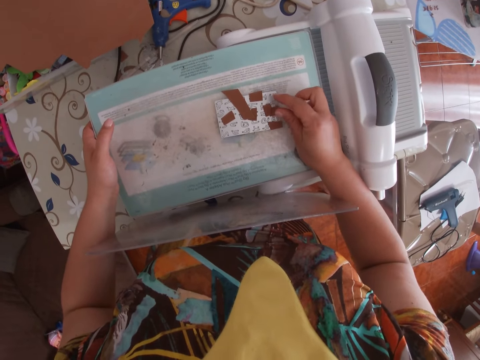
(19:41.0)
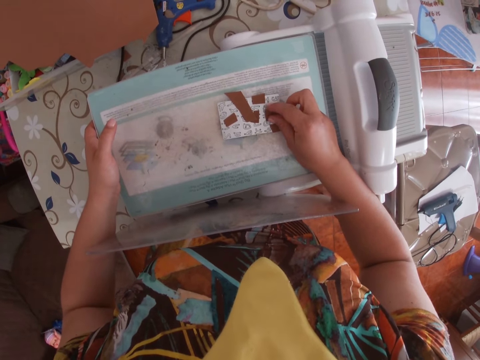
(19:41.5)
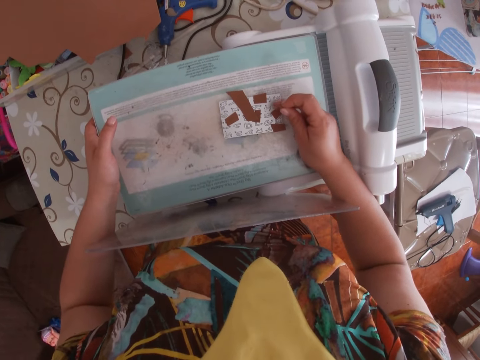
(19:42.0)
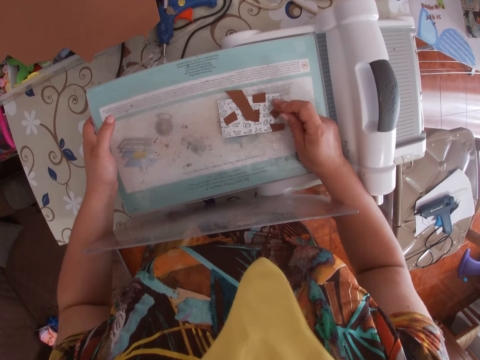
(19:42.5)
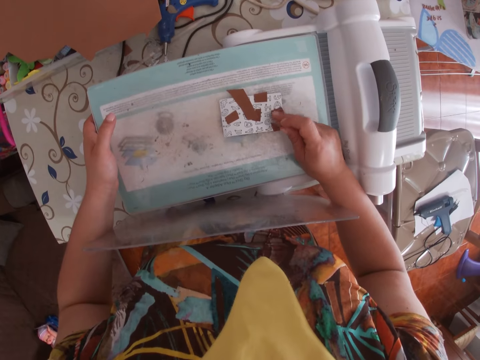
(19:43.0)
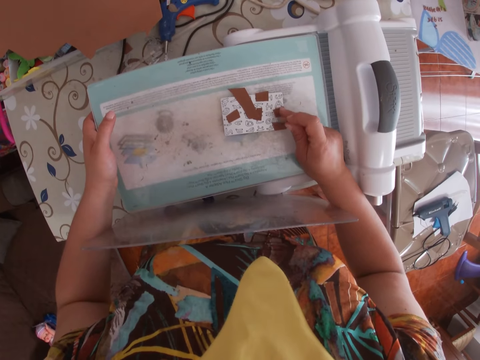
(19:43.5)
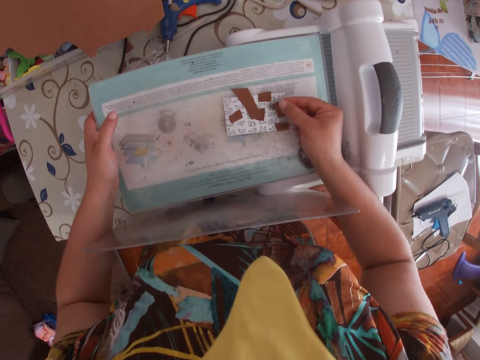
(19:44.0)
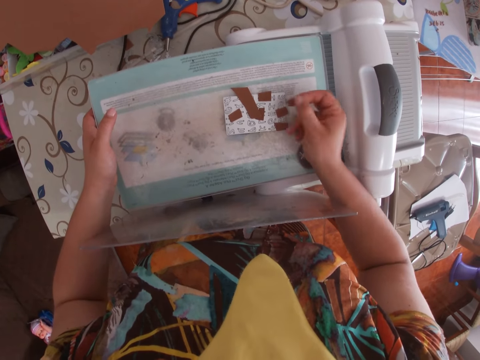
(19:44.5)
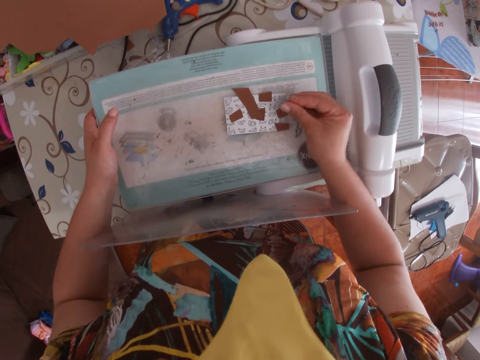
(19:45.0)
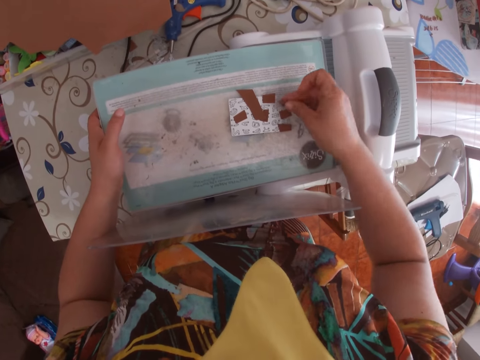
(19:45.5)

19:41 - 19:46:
The camera wearer arranges papers.

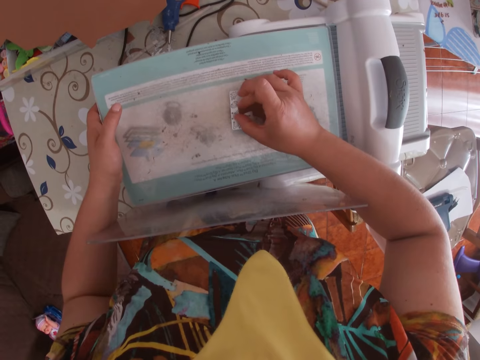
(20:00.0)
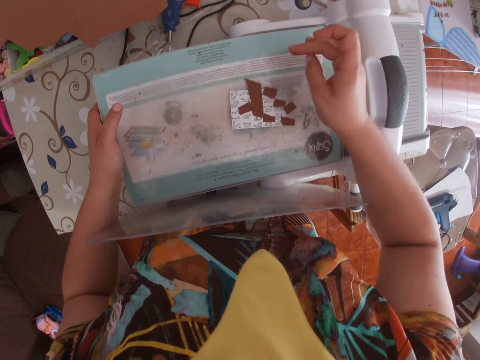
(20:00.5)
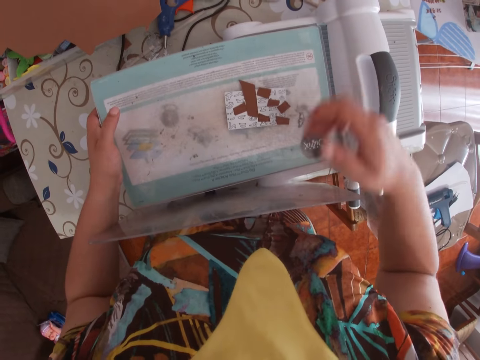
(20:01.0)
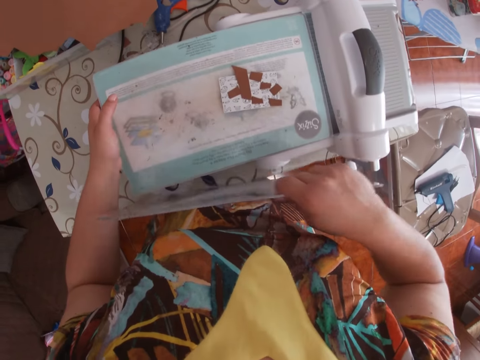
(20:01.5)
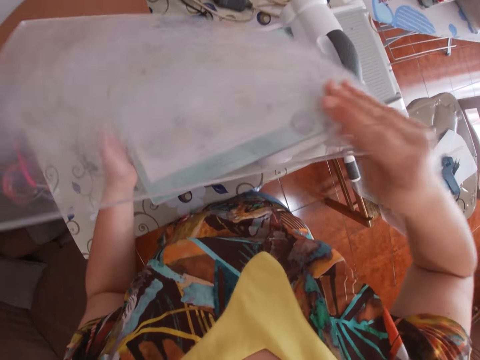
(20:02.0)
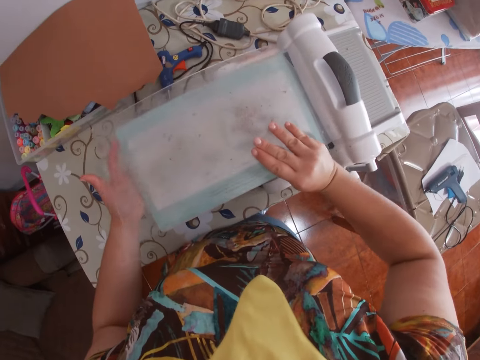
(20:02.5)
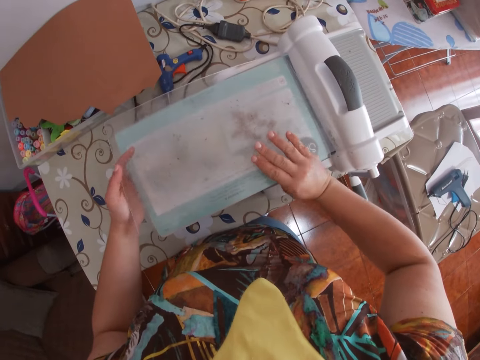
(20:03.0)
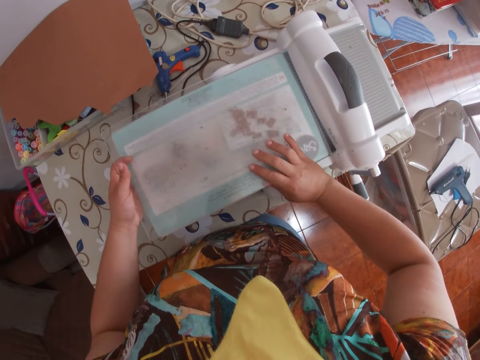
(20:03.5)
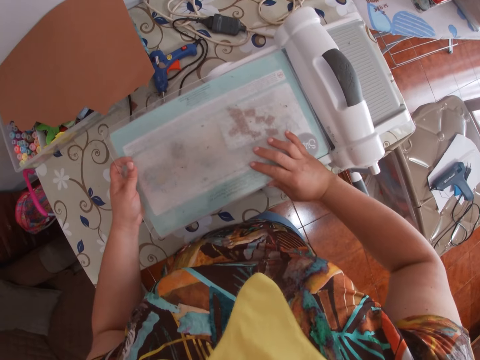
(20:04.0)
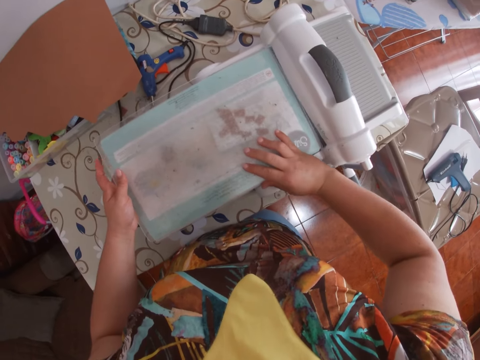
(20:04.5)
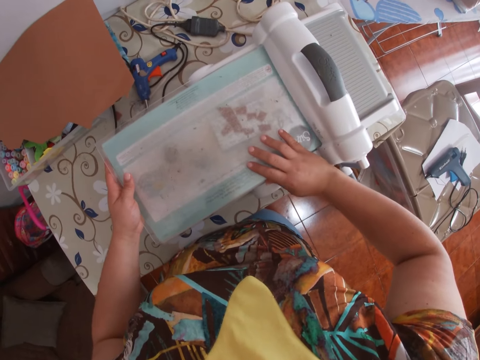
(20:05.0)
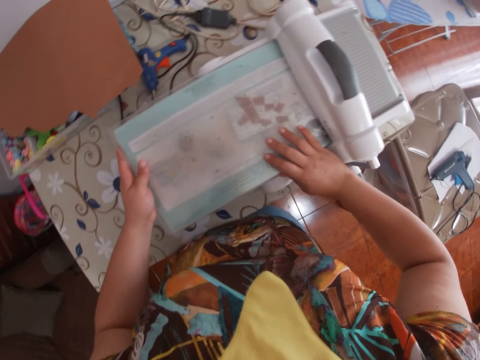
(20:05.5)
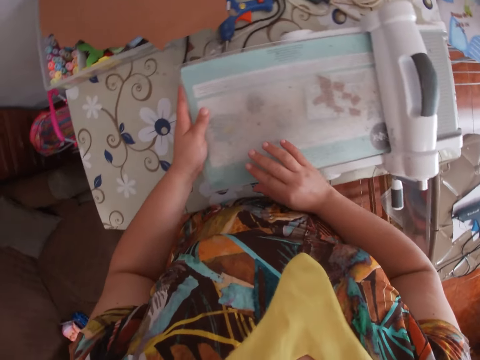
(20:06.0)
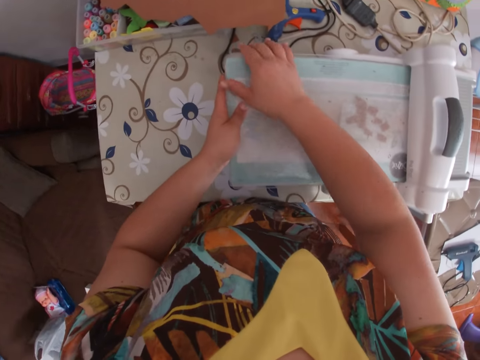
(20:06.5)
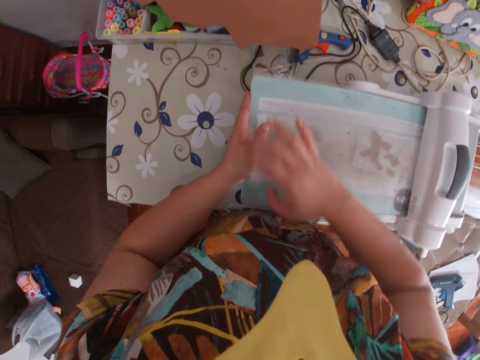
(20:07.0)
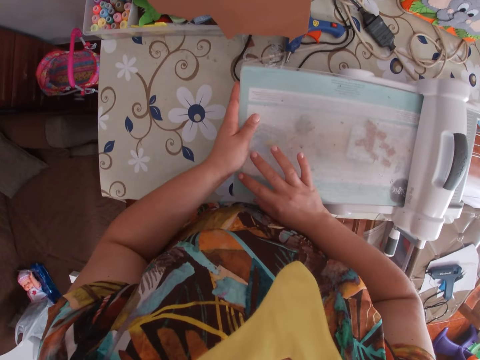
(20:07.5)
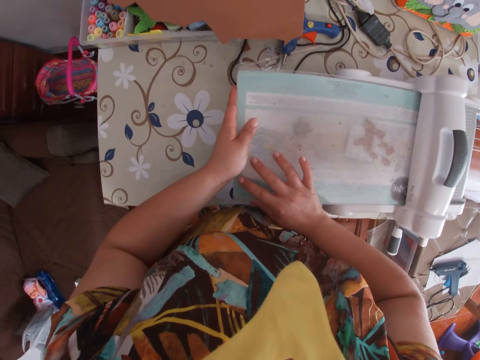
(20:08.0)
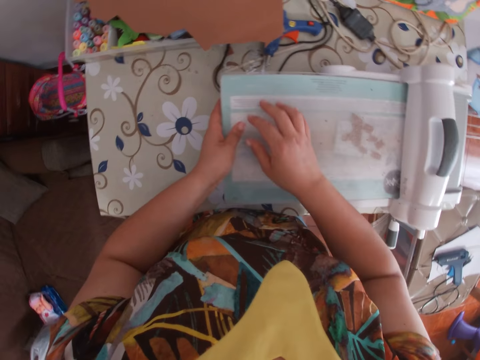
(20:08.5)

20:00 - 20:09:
The camera wearer closes the cutting pad with the slip screen. They place the cutting pad in the die cutting machine.

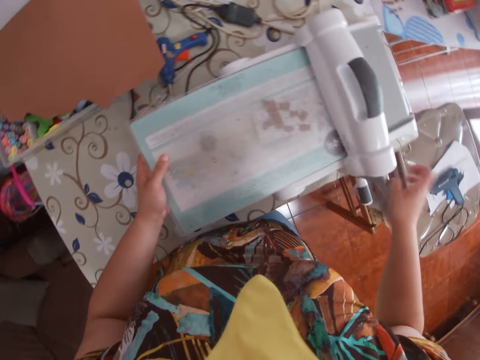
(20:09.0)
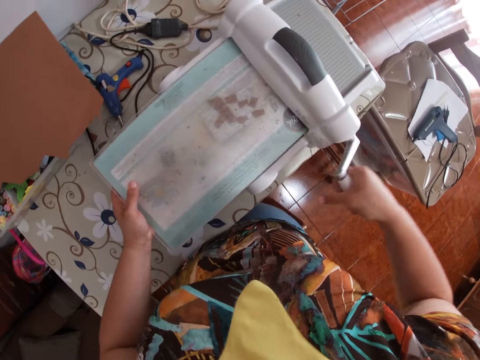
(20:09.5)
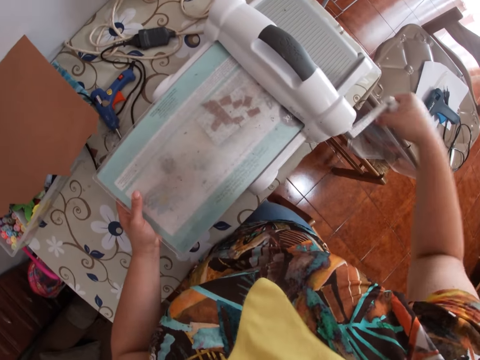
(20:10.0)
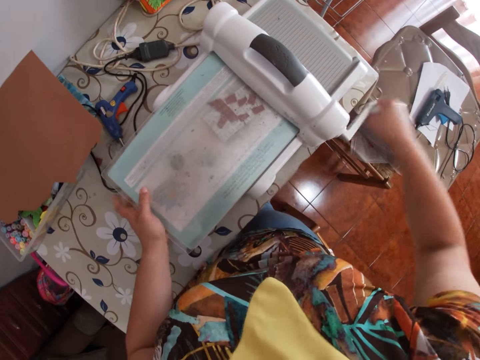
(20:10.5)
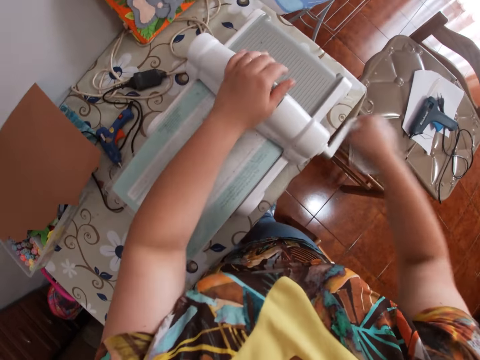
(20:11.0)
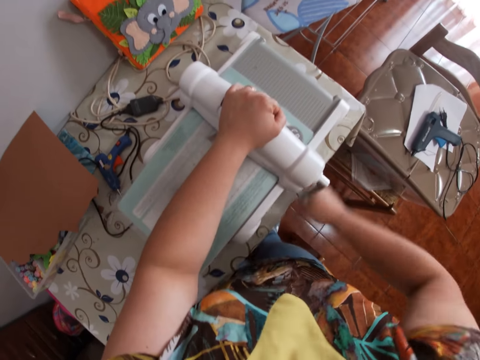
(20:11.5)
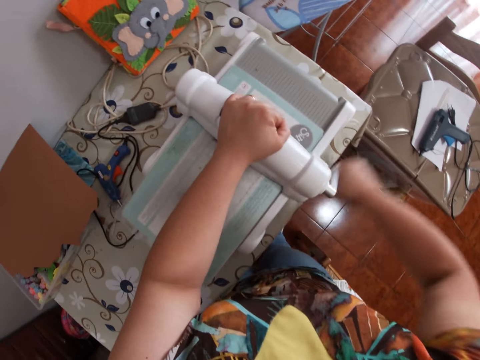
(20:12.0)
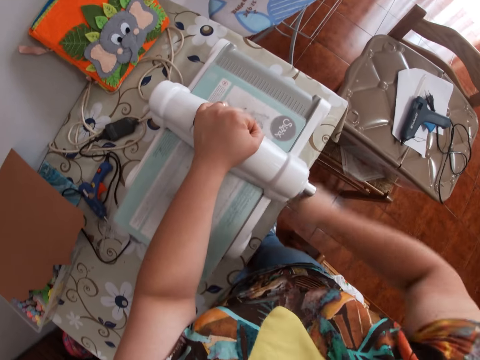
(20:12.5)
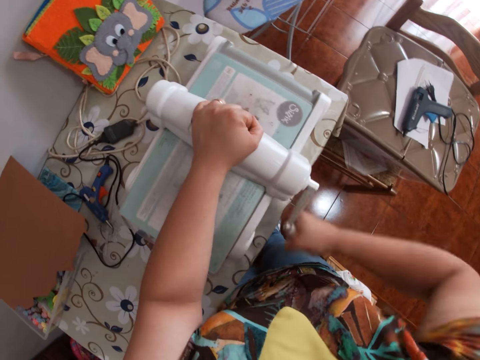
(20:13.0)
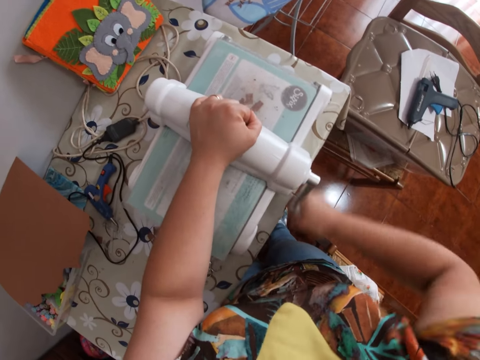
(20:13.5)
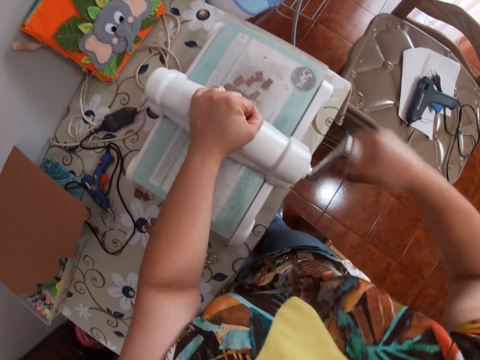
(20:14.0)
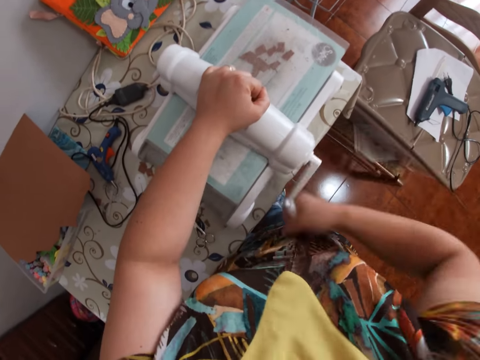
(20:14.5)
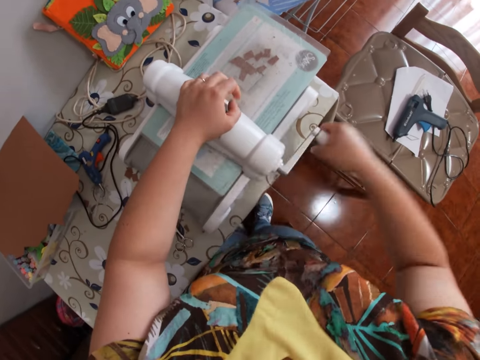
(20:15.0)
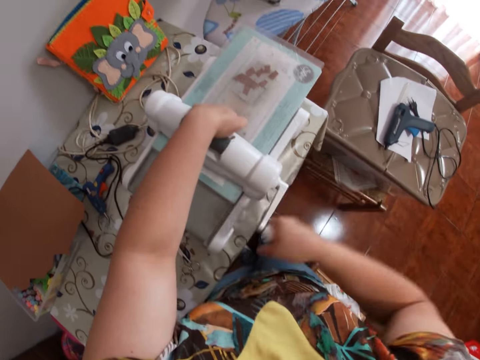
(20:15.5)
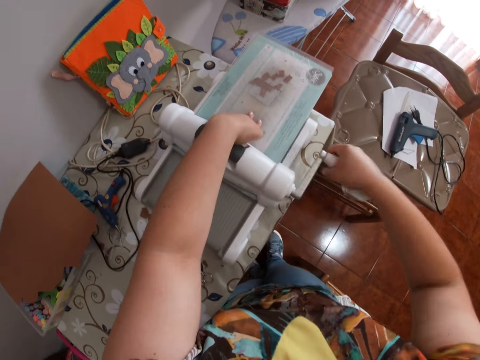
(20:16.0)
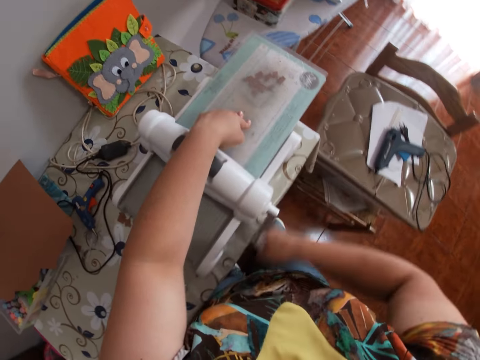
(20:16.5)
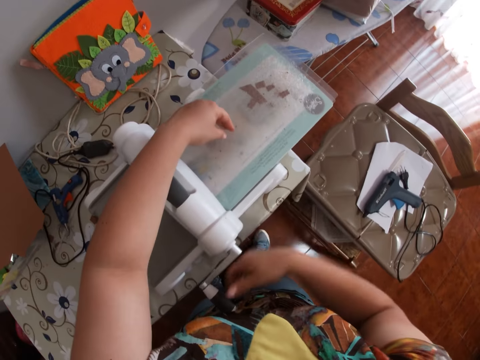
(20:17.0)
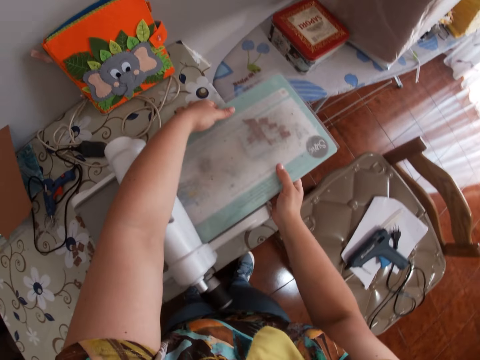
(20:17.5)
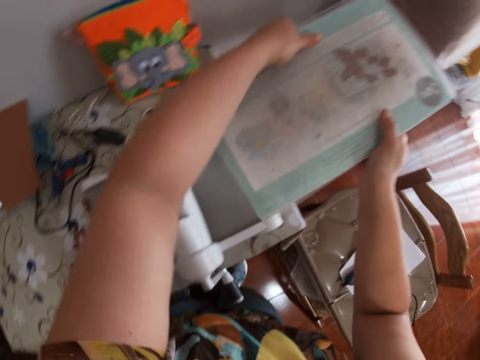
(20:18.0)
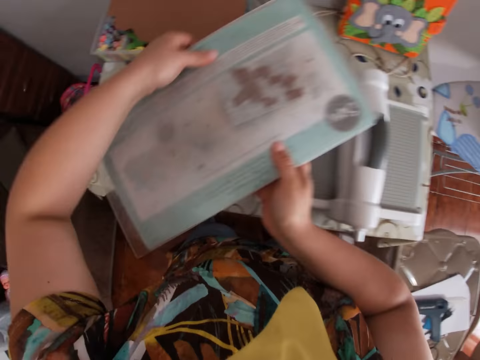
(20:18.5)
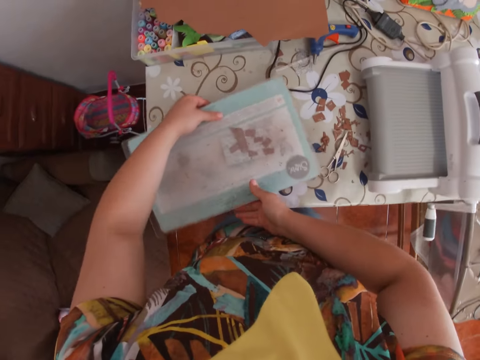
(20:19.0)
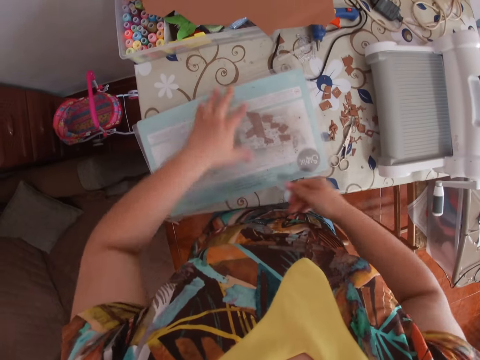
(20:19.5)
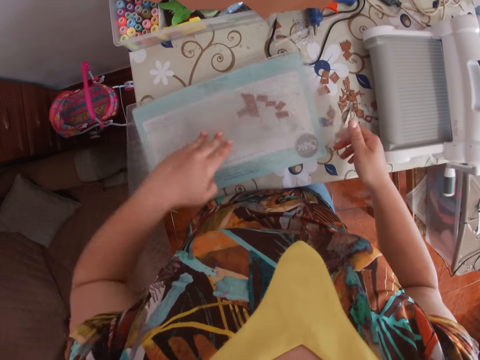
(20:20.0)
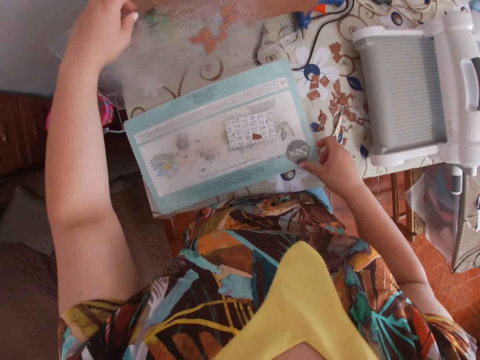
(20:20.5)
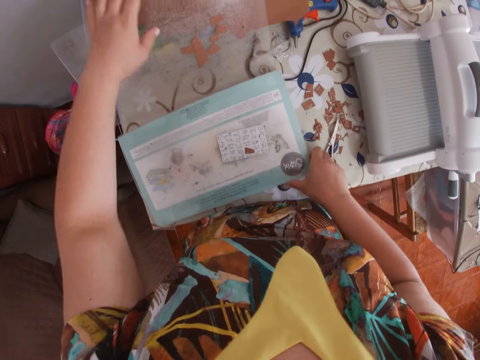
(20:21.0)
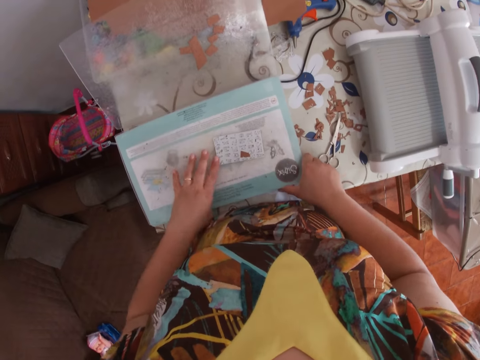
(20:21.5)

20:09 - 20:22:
The camera wearer turns the handle of the die cutting machine with her right hand. She passes paper on the rolling machine. She places her left hand on the top of the die cutting machine. She places her left hand on the cutting pad. She carries the cutting pad from the die cutting machine. She drops the cutting pad on the table. She removes the slip screen from the cutting pad.
